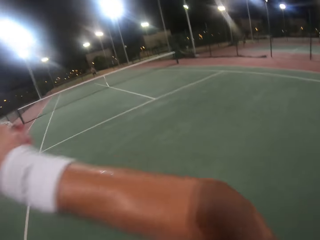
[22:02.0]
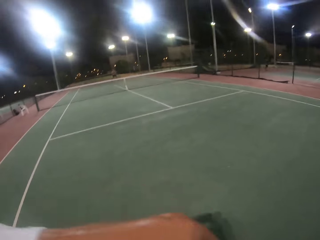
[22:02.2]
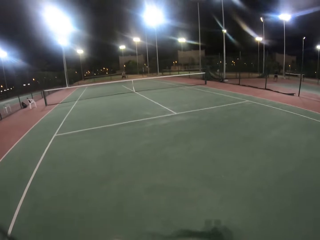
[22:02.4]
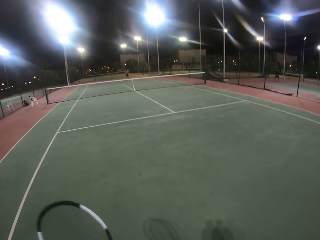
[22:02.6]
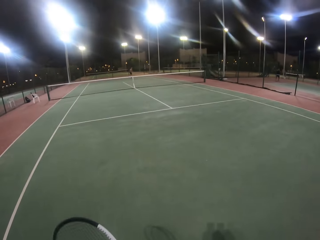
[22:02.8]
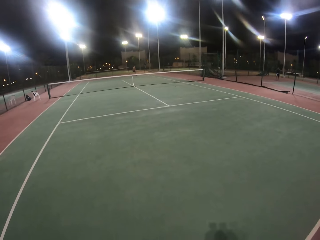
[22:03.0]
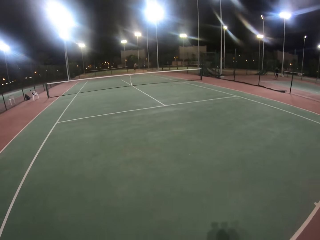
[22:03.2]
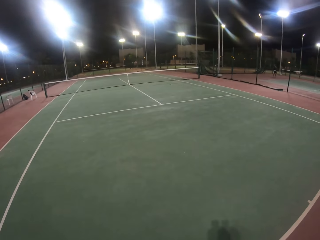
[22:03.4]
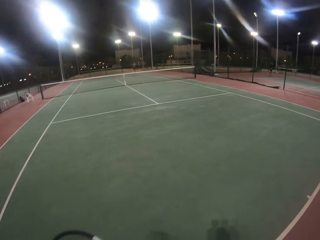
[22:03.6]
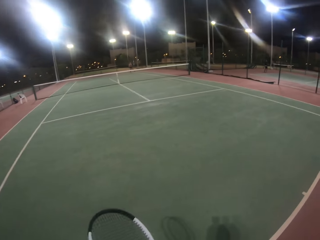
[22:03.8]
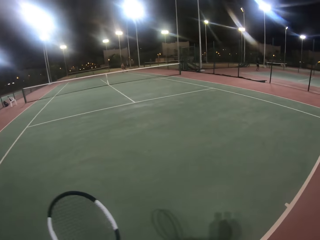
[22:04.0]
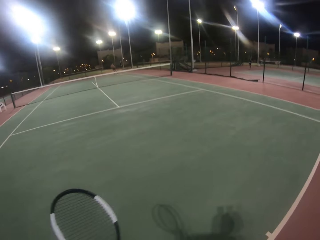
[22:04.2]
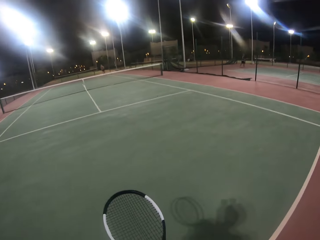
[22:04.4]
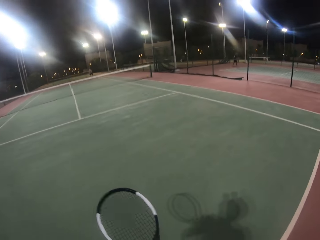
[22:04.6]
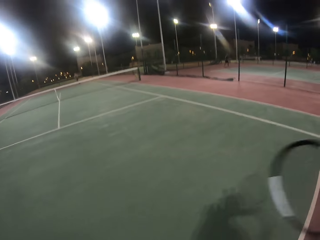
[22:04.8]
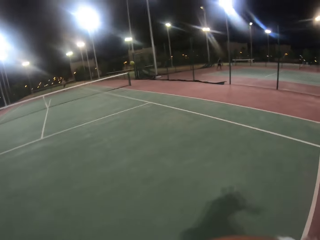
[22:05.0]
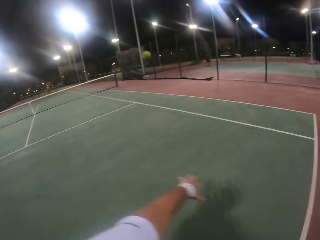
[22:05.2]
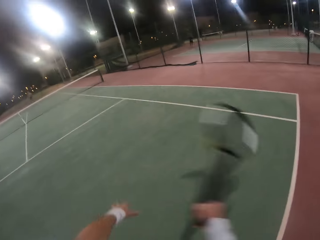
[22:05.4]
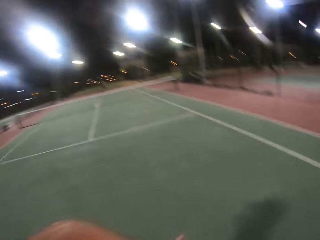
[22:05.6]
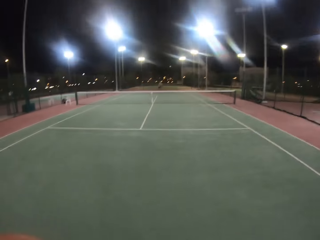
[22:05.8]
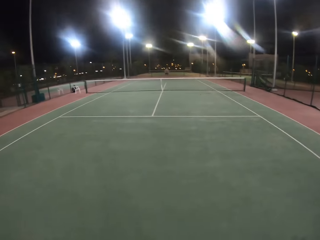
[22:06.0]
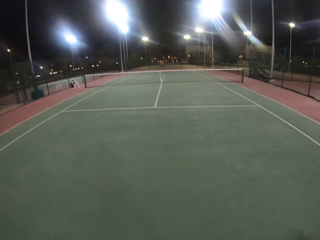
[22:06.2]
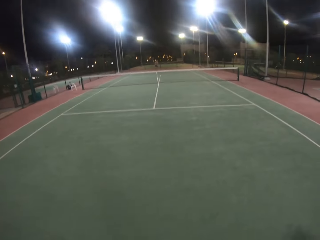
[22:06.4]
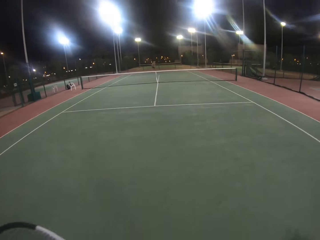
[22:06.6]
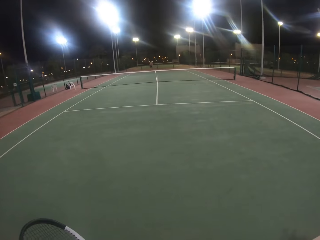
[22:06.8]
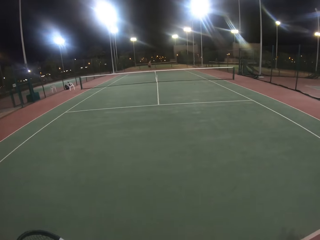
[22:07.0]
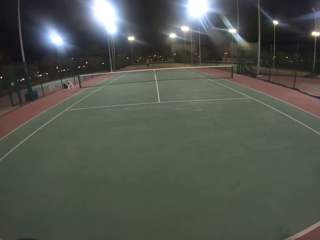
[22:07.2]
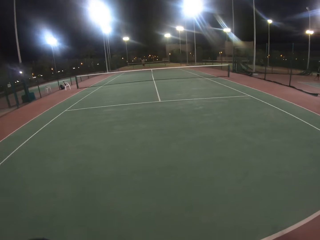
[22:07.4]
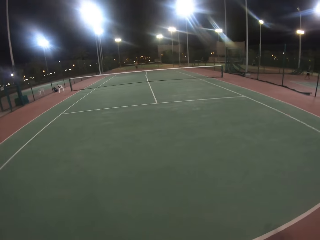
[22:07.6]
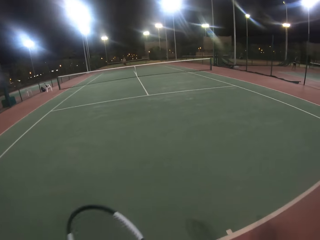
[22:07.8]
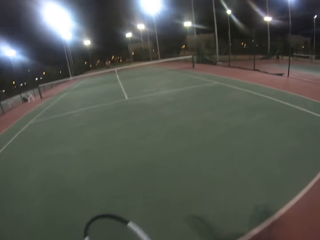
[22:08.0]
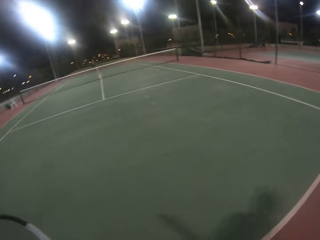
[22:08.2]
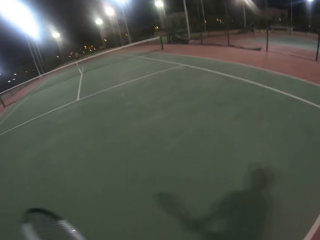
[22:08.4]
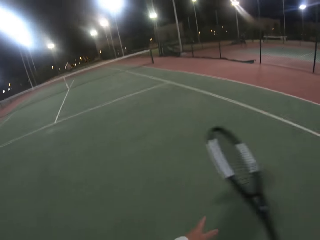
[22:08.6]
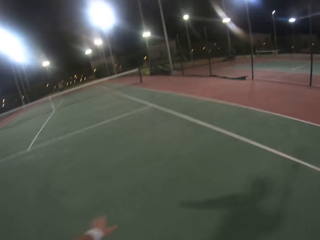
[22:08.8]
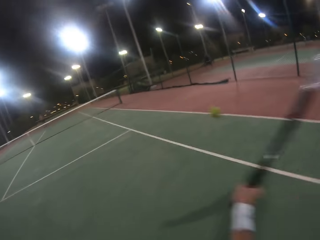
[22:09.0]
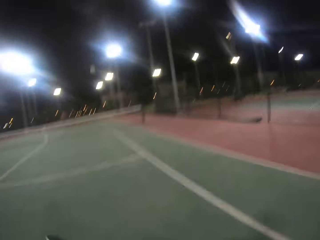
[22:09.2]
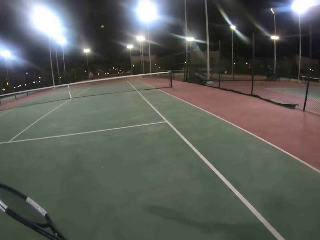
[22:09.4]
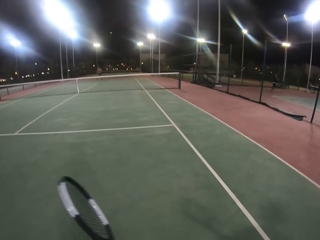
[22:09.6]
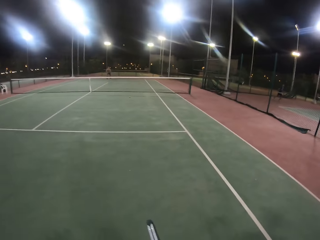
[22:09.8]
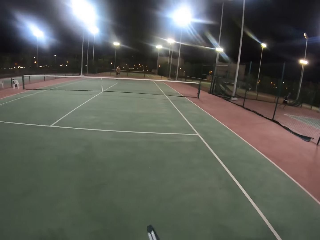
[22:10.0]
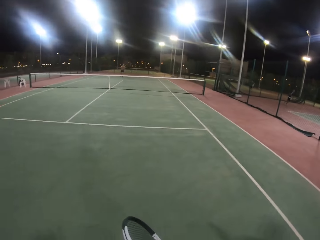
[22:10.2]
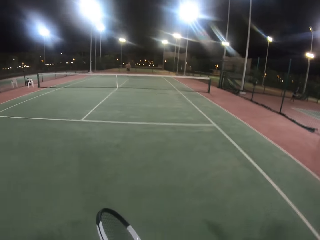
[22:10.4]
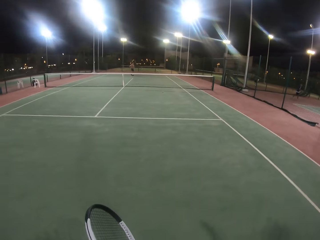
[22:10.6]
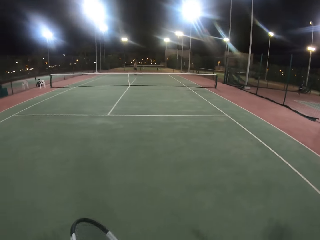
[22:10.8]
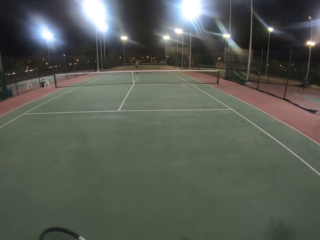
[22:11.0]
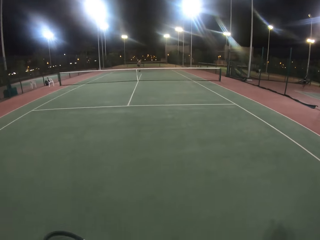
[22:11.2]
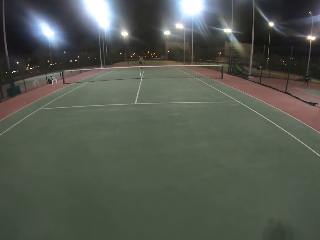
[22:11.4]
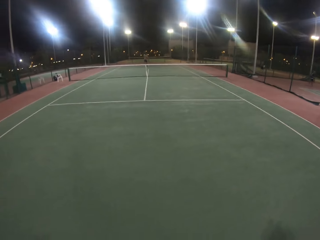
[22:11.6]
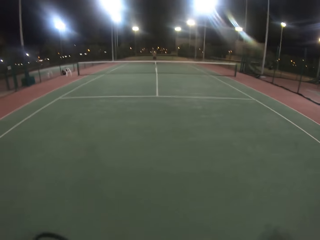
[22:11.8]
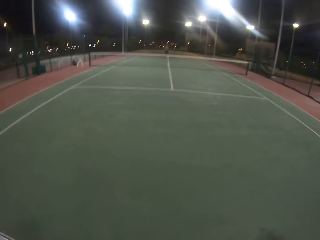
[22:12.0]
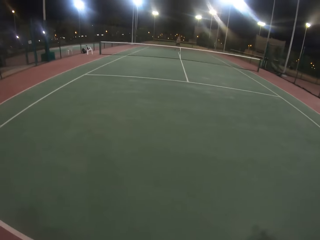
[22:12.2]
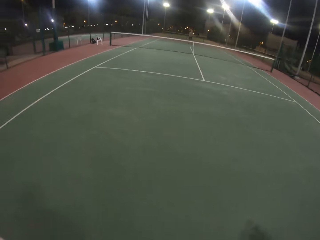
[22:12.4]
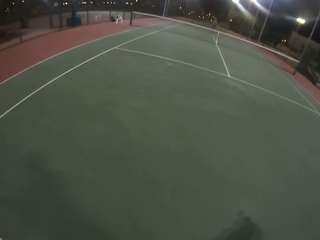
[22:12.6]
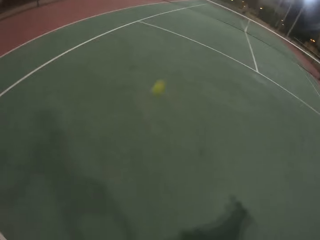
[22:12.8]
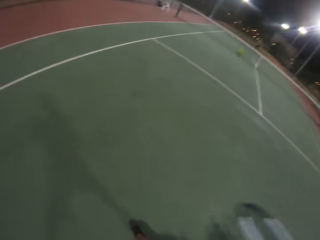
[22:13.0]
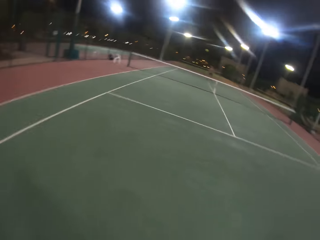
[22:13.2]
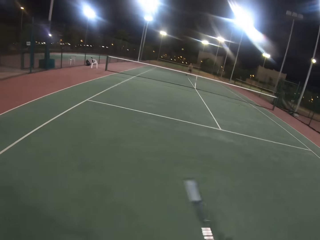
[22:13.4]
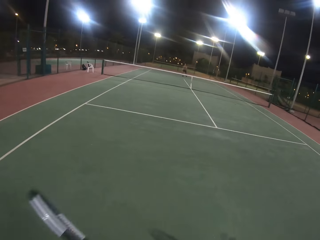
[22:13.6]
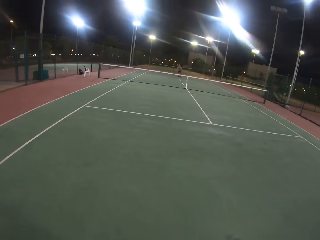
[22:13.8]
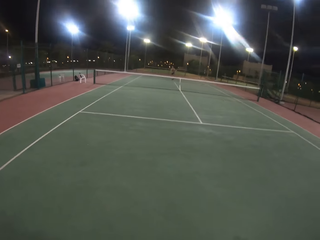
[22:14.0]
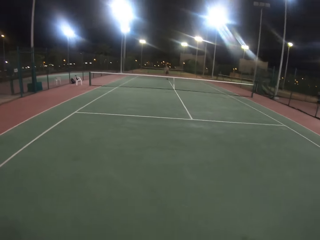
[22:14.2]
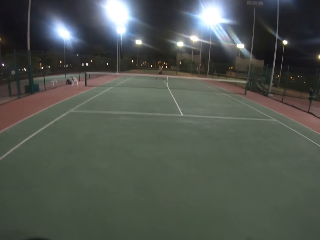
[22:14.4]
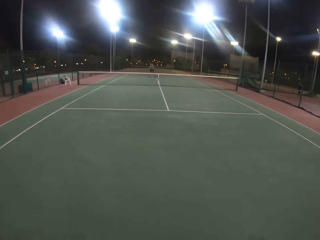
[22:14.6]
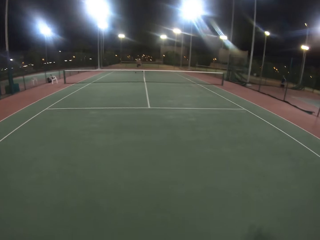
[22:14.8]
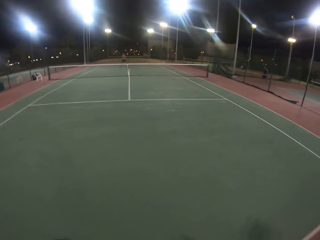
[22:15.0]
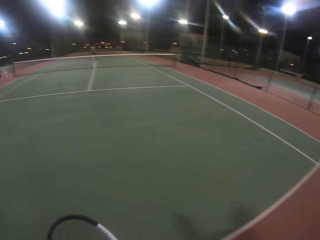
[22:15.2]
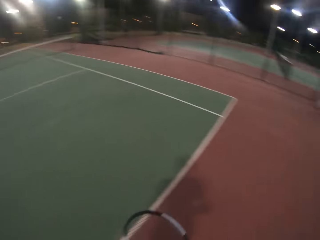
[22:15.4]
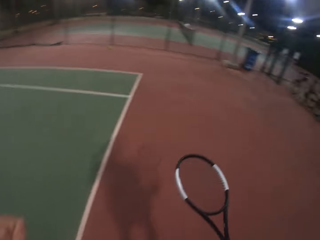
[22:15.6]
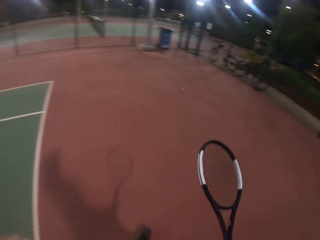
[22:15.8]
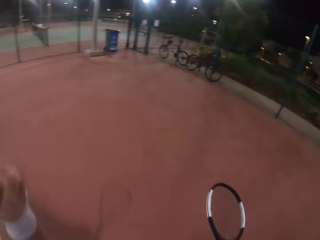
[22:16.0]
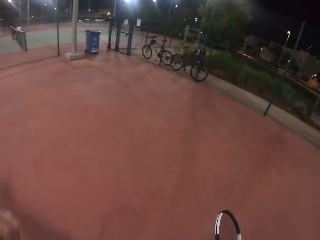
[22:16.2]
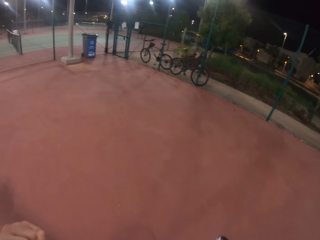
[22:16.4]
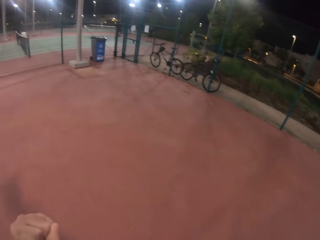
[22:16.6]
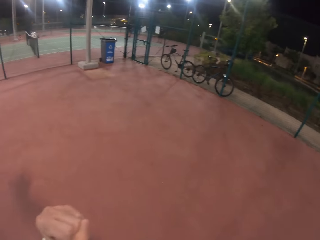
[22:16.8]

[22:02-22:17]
The camera wearer hits the ball with the badminton racket. A man hits the ball with the badminton racket. The camera wearer hits the ball with the badminton racket. The man hits the ball with the badminton racket. The camera wearer hits the ball with the badminton racket. The man hits the ball with the badminton racket. The camera wearer hits the ball with the badminton racket. The man hits the ball with the racket.

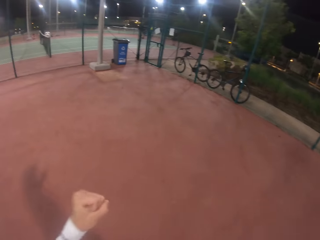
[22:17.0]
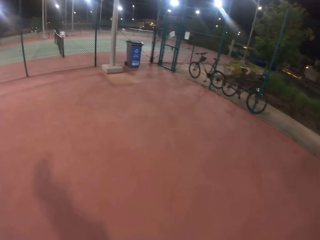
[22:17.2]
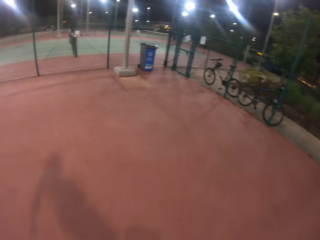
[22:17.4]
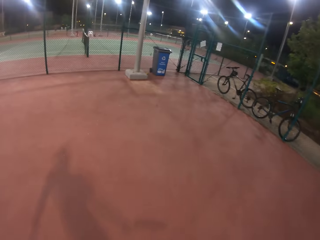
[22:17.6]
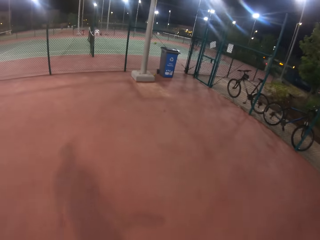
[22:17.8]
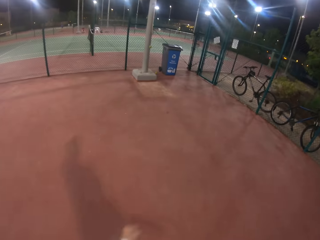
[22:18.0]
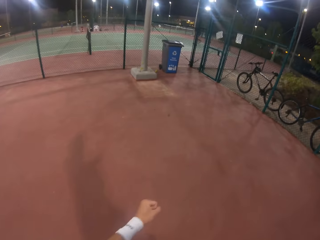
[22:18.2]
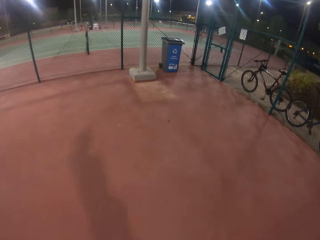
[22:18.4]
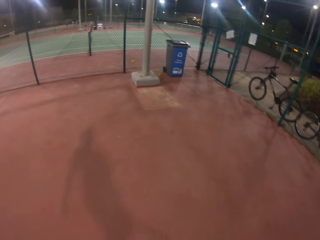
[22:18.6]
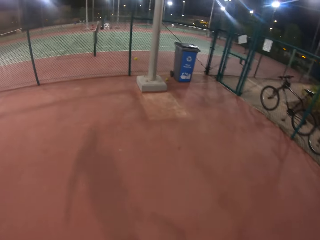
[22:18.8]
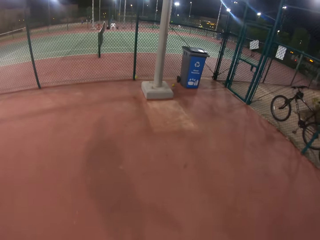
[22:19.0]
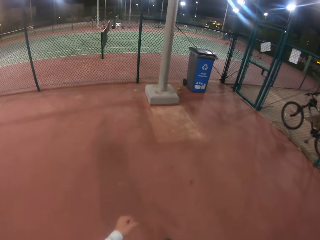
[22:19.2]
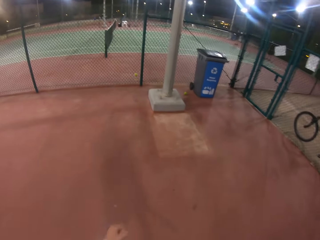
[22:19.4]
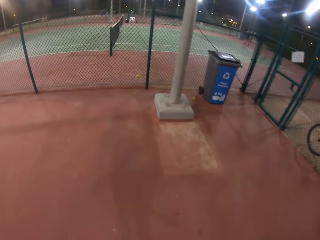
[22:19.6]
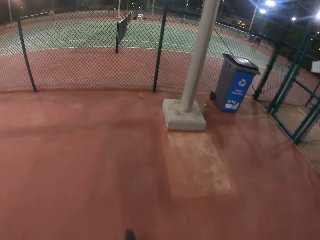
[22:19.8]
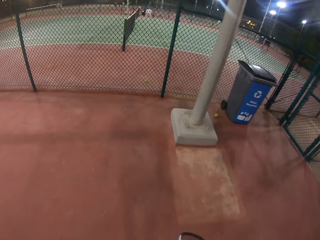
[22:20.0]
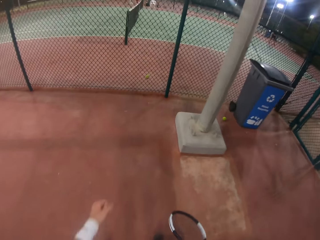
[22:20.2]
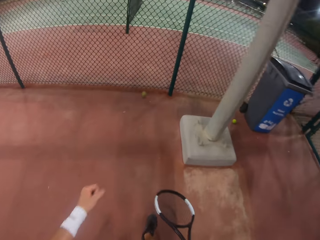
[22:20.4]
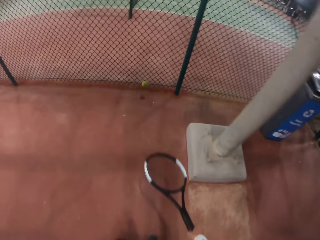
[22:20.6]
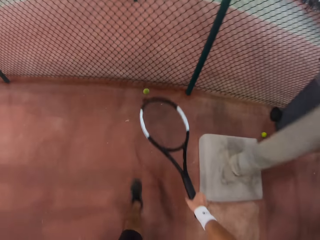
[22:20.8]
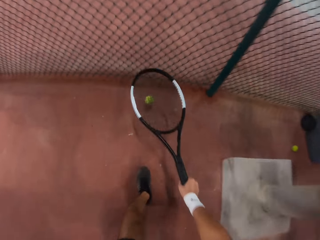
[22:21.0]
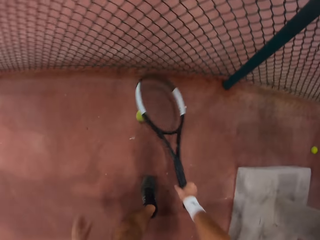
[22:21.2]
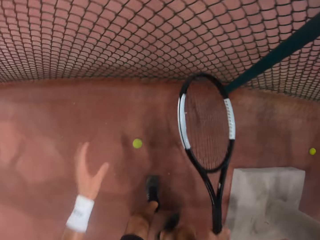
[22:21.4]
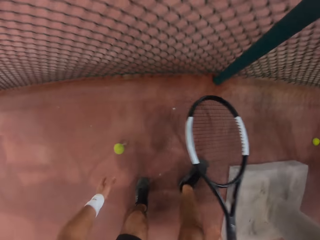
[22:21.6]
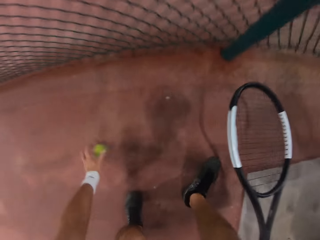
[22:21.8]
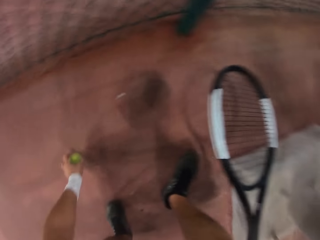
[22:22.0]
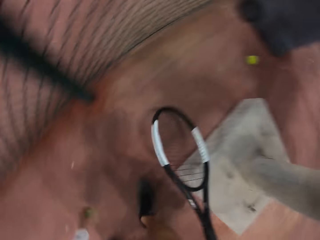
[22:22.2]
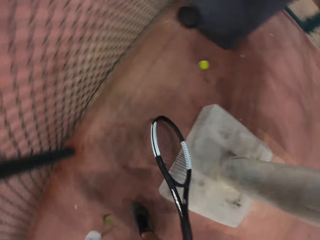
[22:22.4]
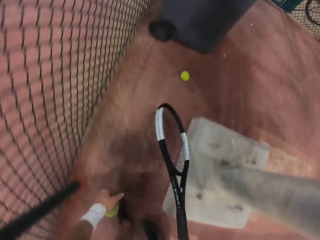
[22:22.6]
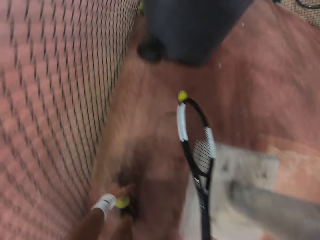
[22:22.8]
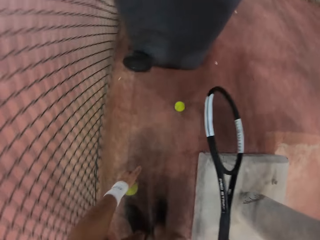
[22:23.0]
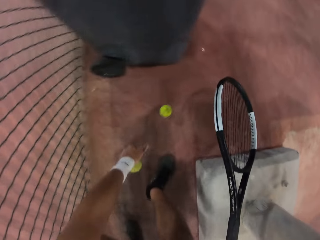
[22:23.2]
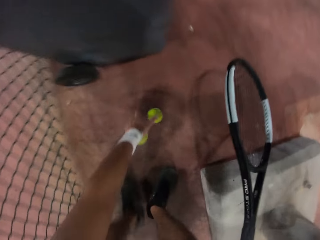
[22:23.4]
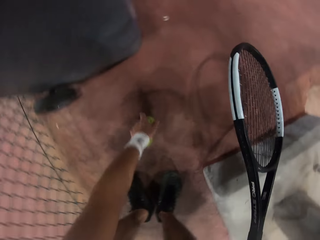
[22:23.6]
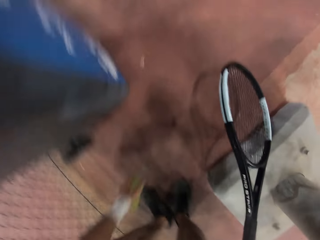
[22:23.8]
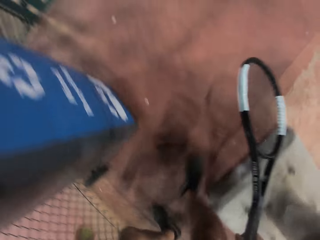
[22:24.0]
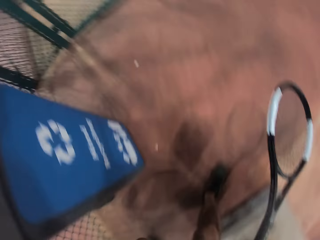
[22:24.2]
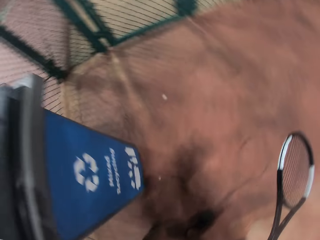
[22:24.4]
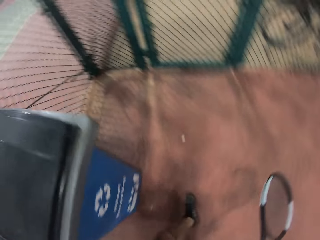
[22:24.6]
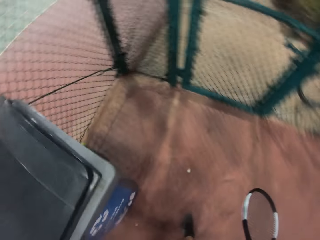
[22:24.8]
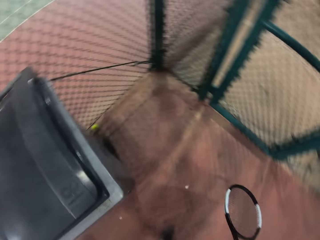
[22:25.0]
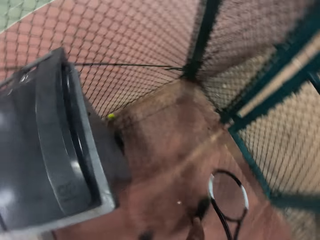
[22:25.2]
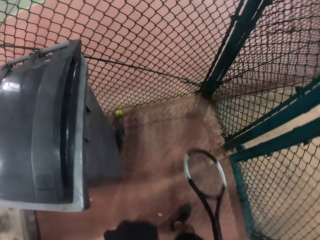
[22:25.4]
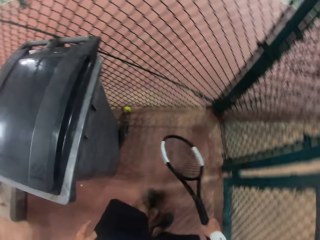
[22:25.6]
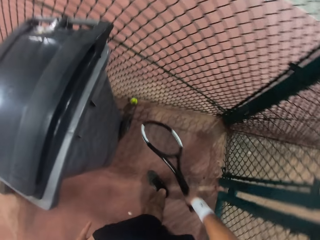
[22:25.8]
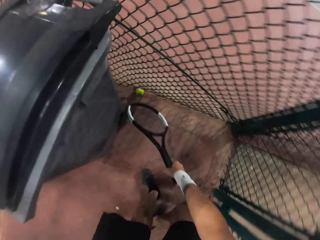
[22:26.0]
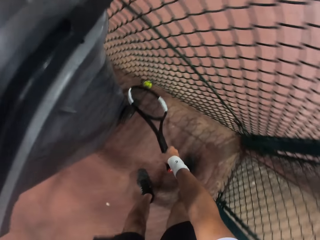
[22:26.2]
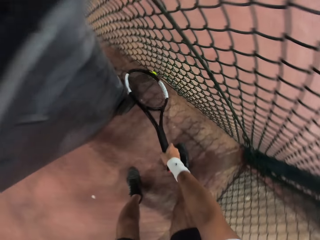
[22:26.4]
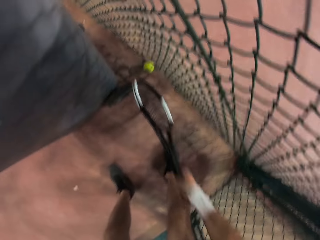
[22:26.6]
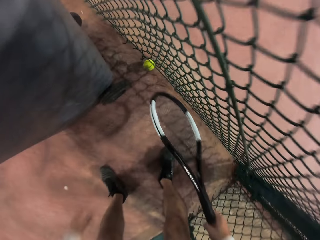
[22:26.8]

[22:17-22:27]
The camera wearer walks in the badminton court. They pick the ball from the ground. They pick the ball again. They walk around. They pick the ball.
